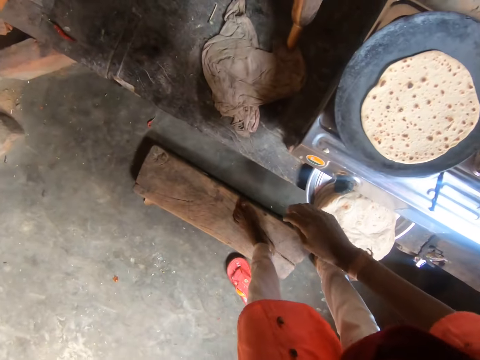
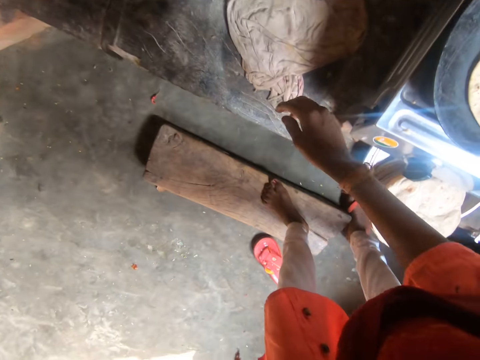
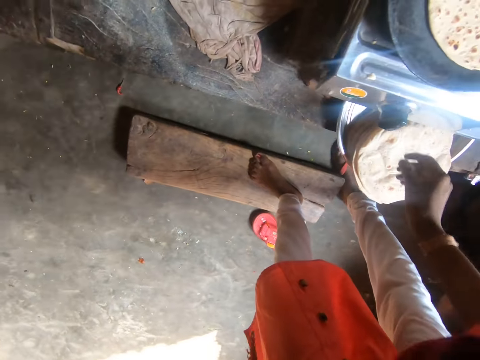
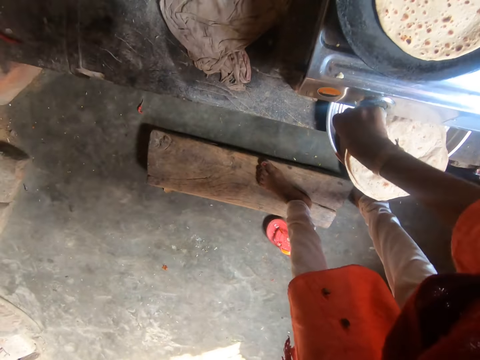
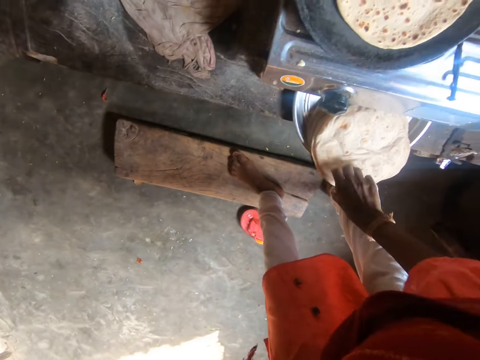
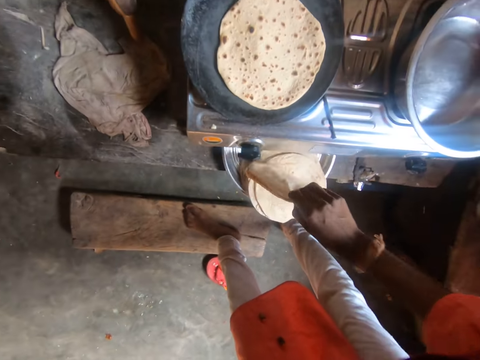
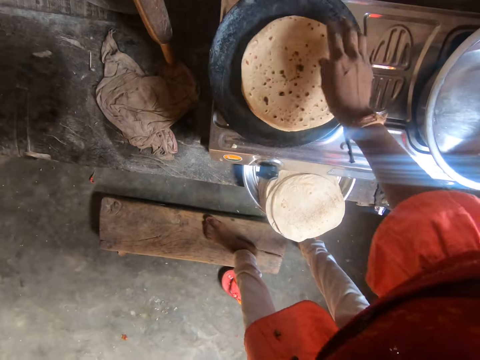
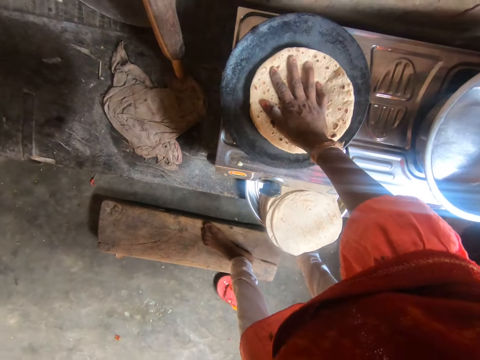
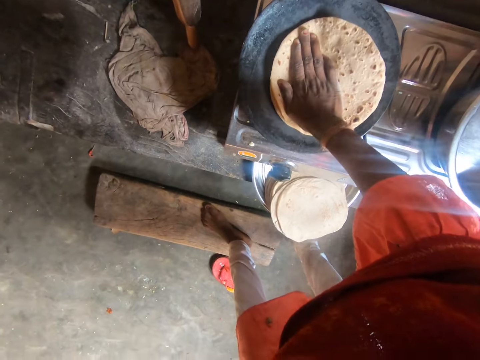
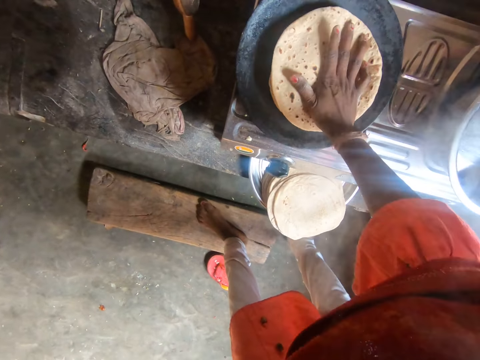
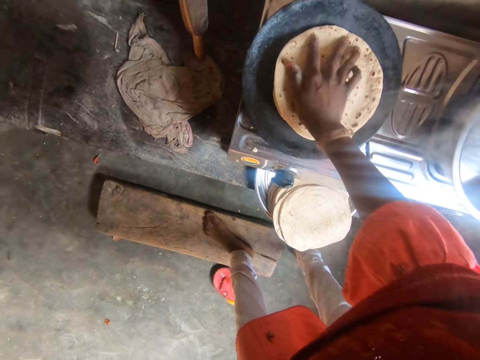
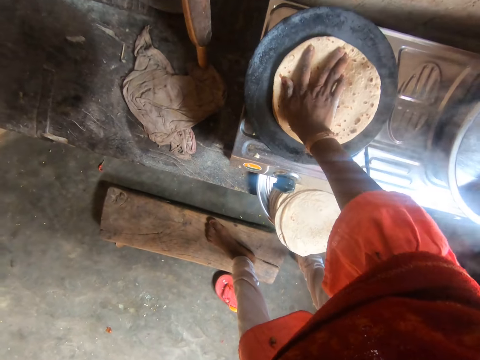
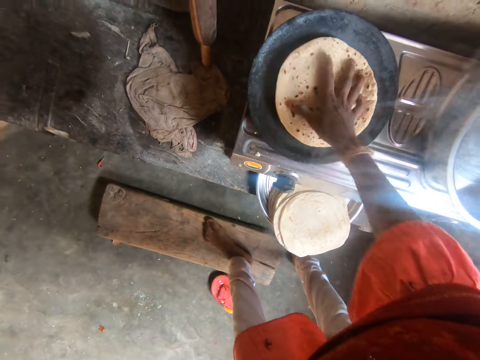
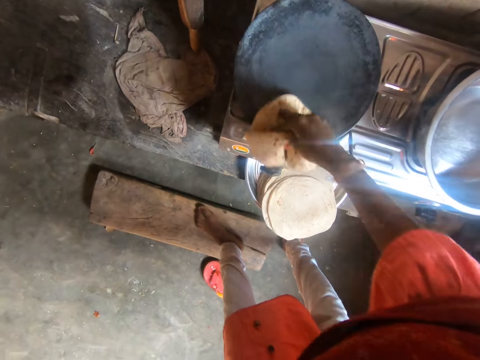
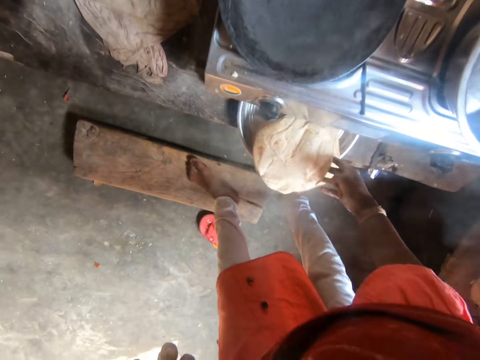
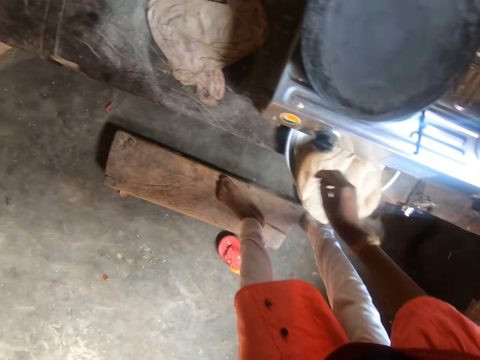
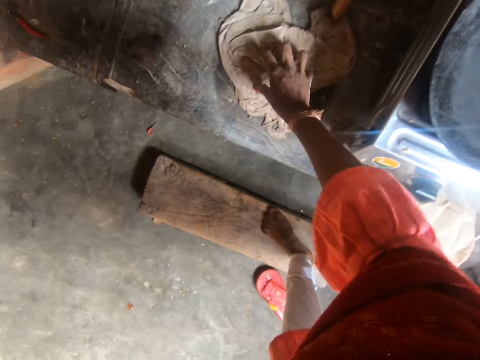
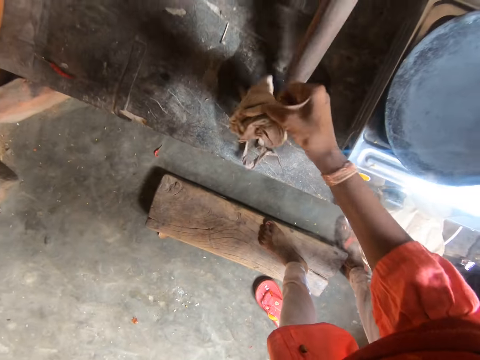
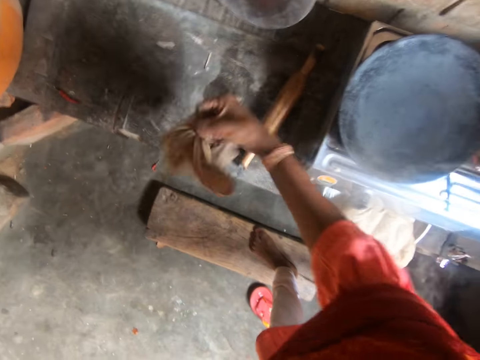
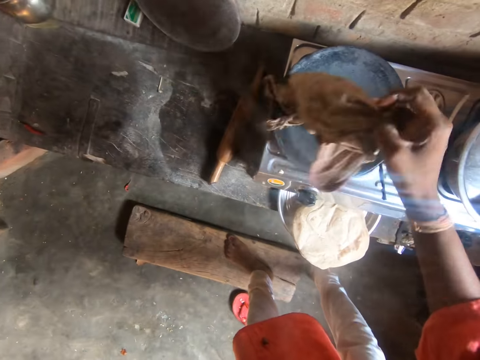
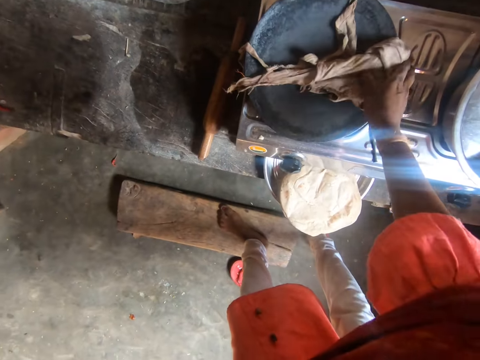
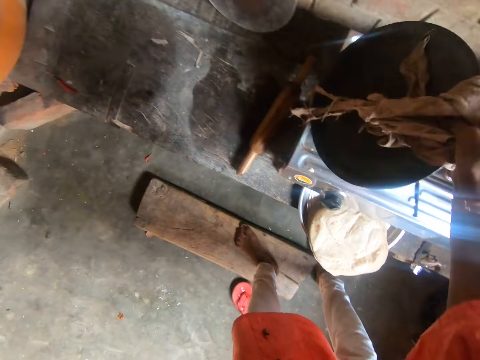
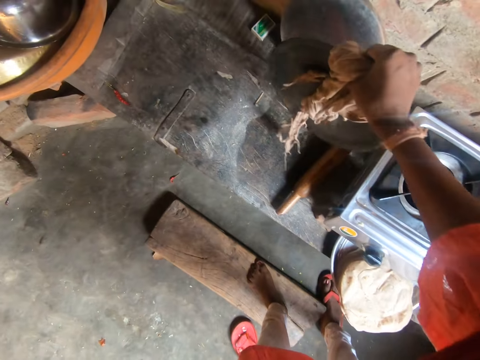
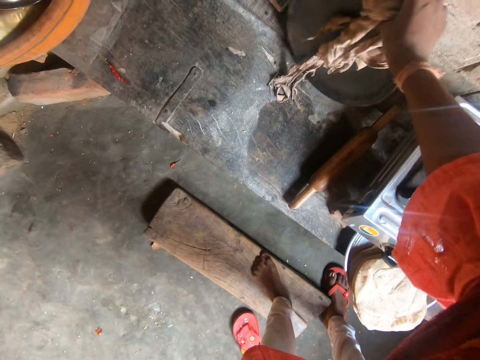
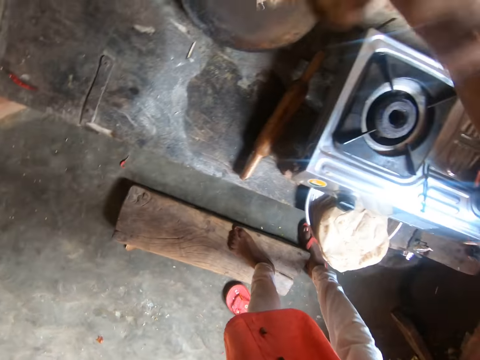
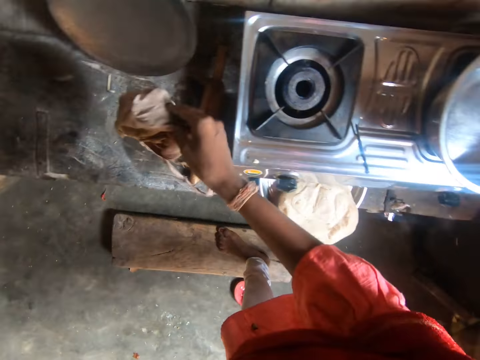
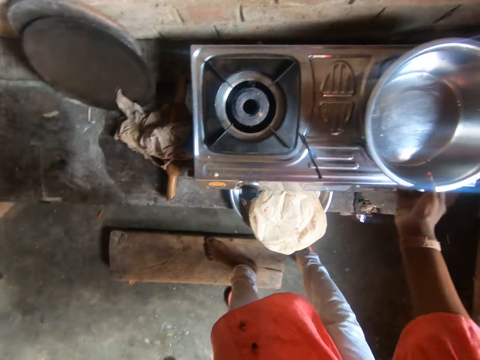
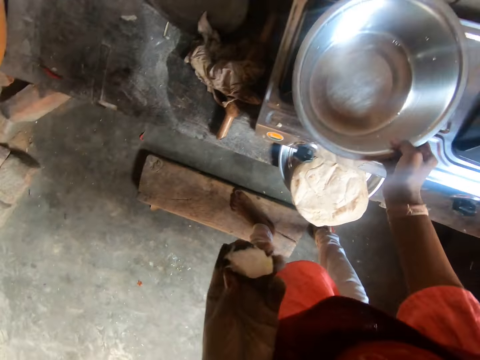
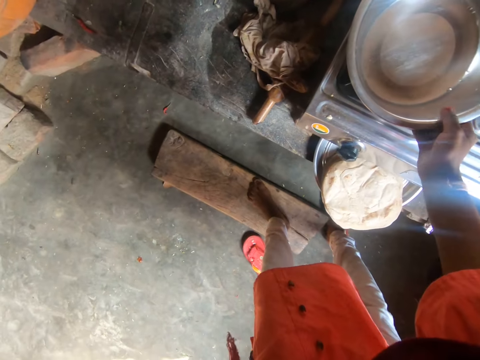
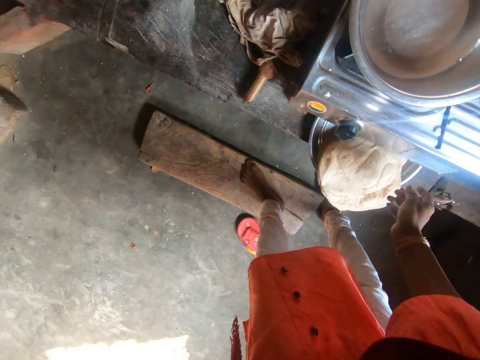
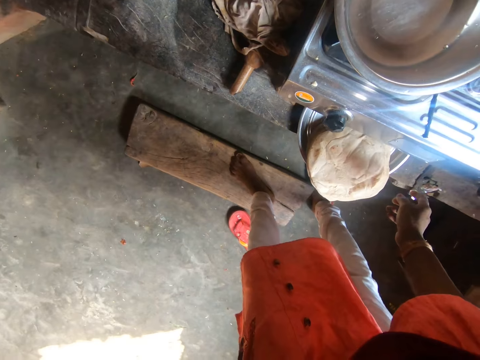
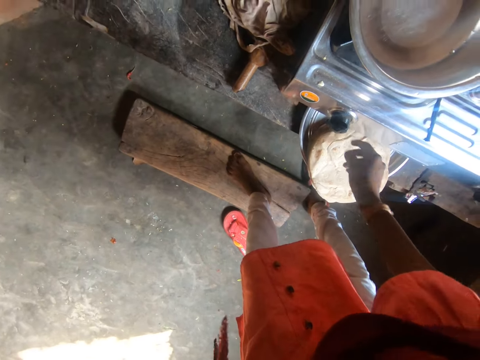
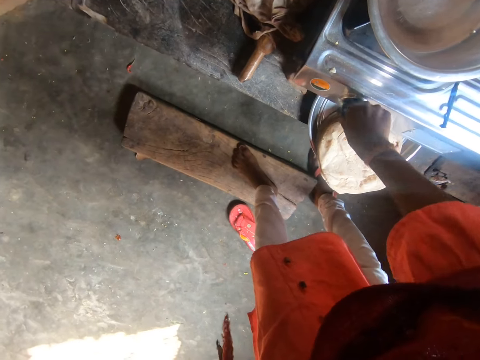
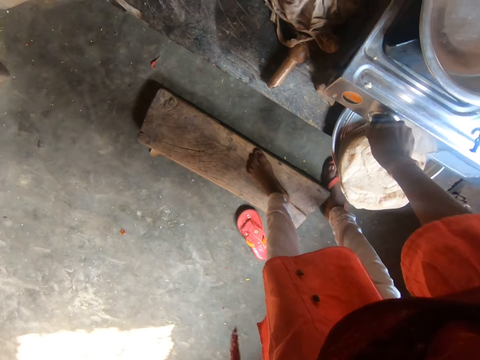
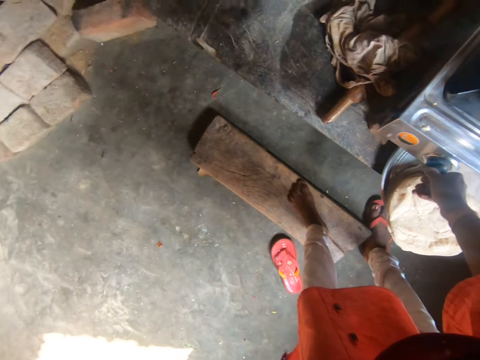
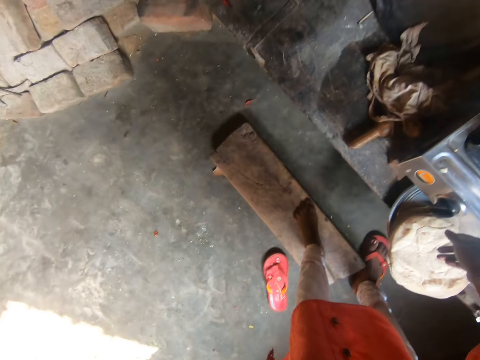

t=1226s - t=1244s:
The camera wearer turns a knob of the stove with her right hand. She picks another roti from the second metal tray with her left hand. She places the roti on top of the second flattened roti on the iron flat pan with her right hand. She picks the rotis from the iron flat pan on the stove with her right hand. She drops the rotis on the second metal tray with her right hand. She lifts the rag from the slab of wood with her right hand. She places the rag on the flat iron pan on the stove with her right hand. She takes the pan out of the cooker. She leans the flat iron pan on the wall with her right hand. She drops the rag on the slab of wood with her right hand. She moves the metal basin on the stove with her right hand. She bites the coconut. She lights up the cooker. She turns the knob of the stove with her right hand.

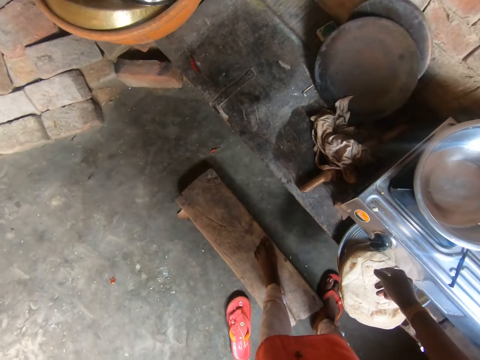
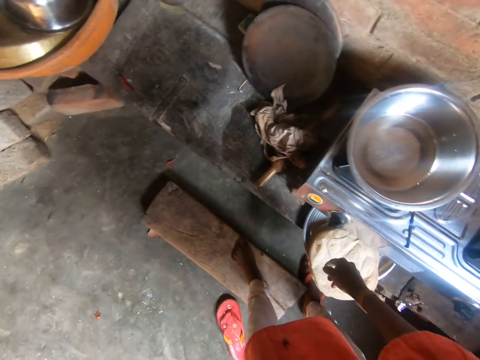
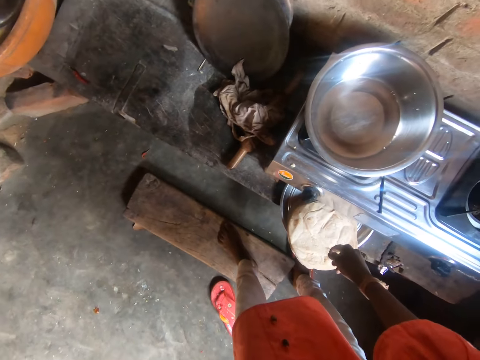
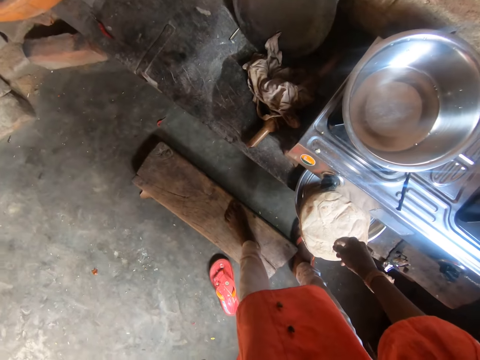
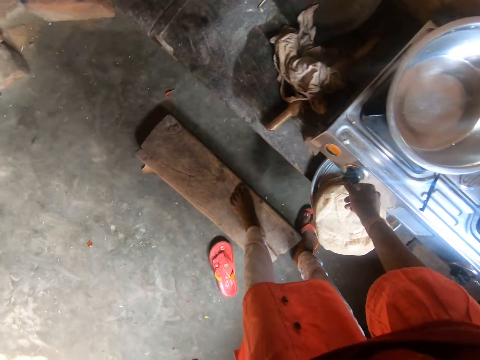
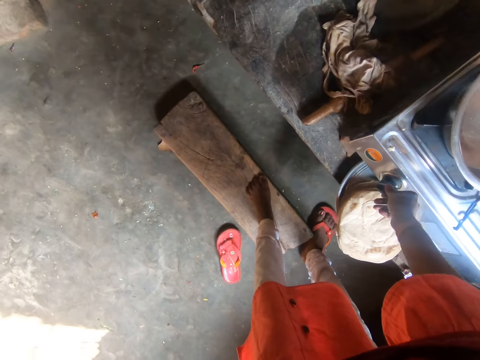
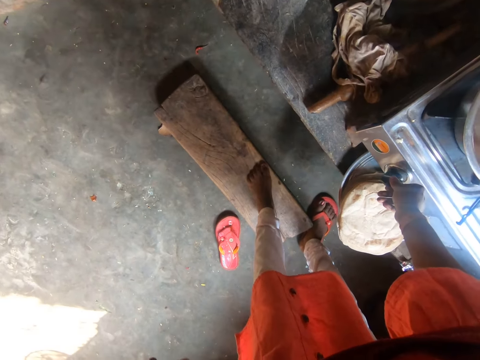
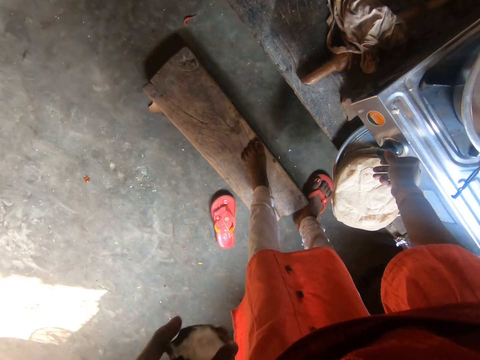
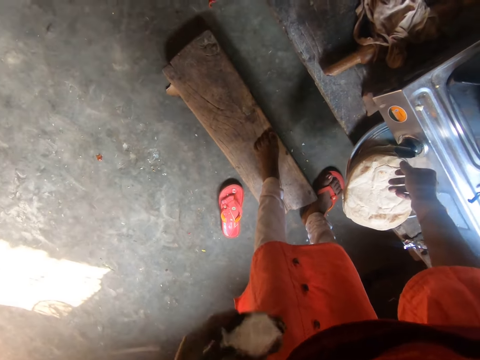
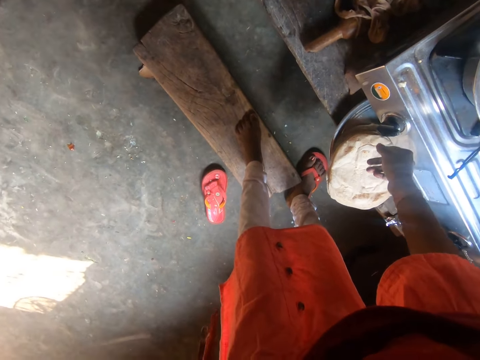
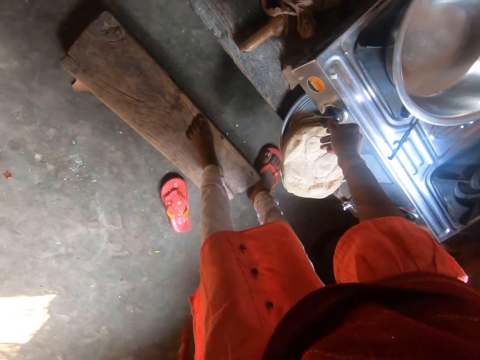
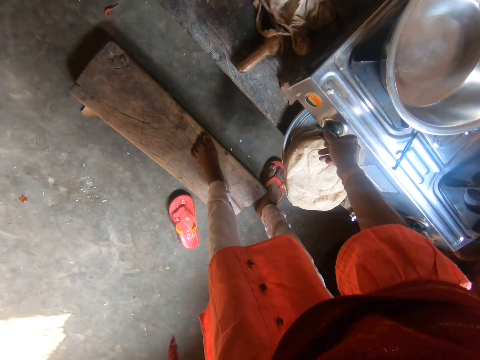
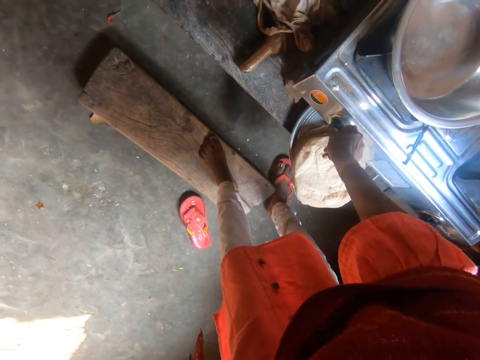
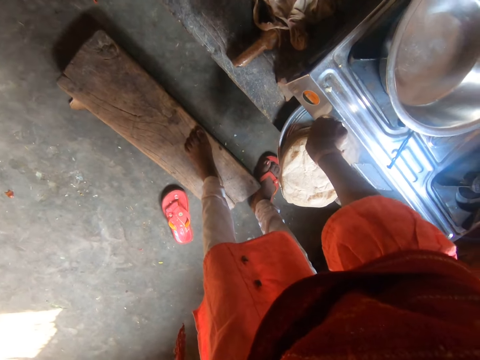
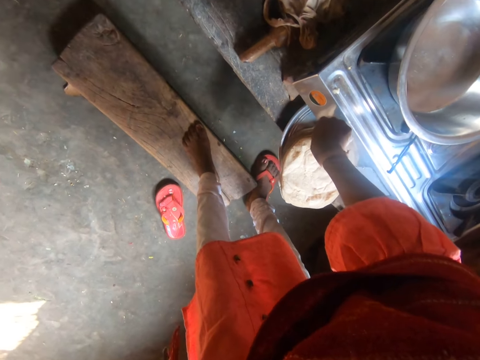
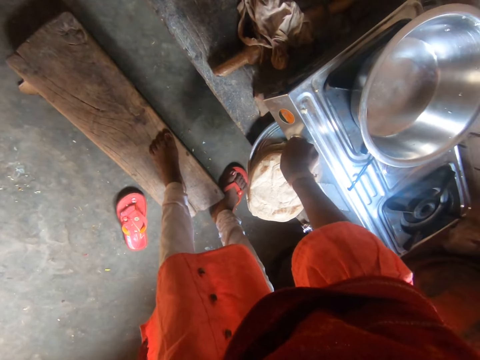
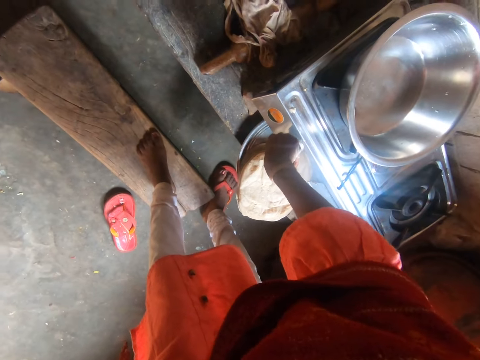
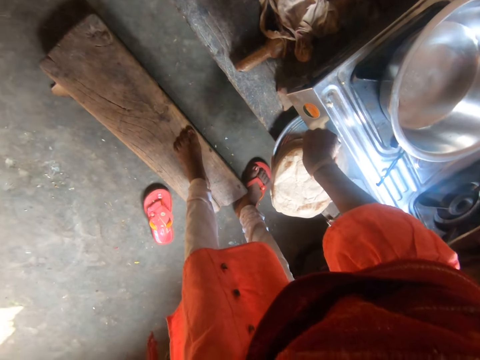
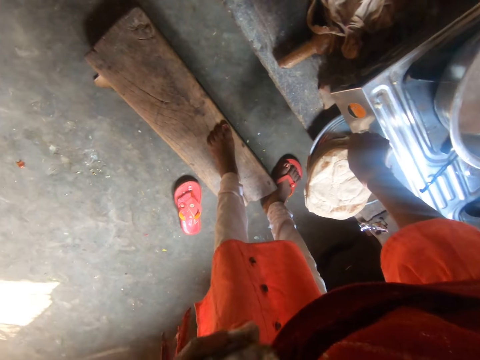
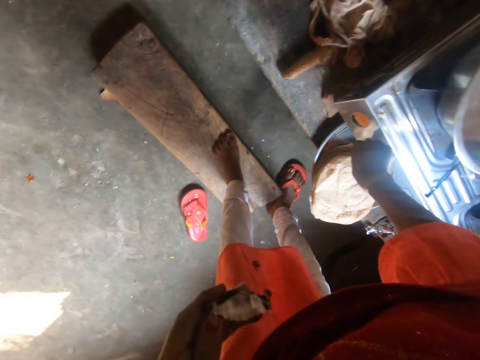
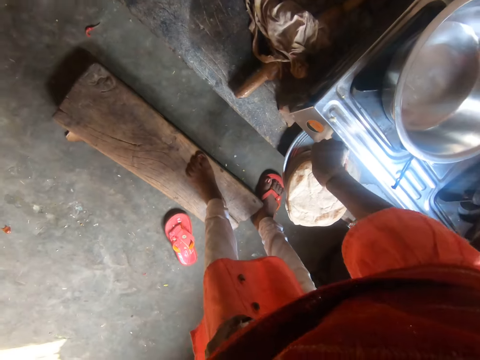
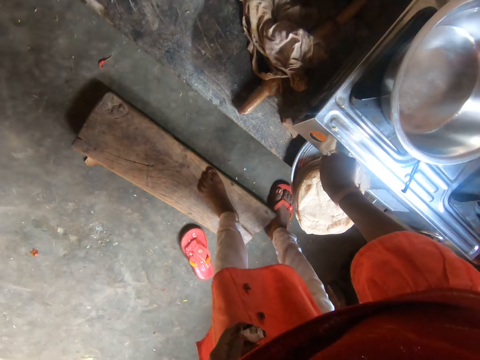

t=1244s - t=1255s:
The camera wearer bites the coconut. They put off the cooker.
